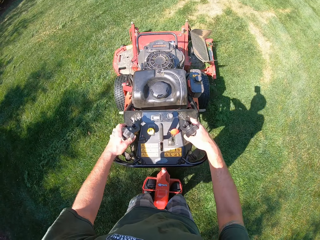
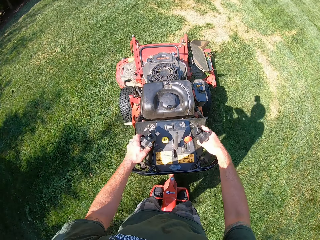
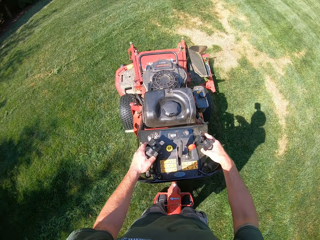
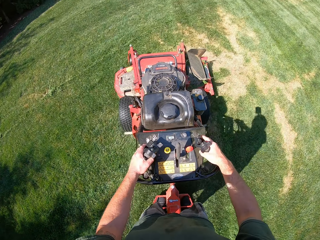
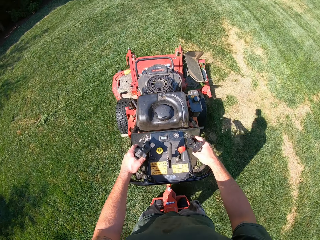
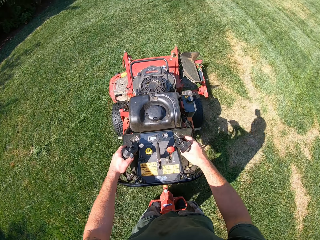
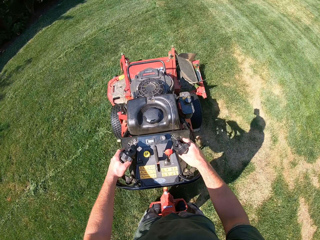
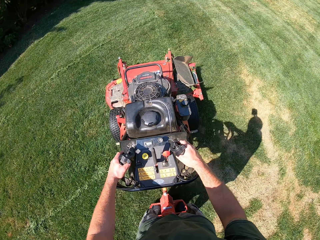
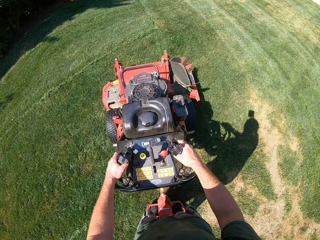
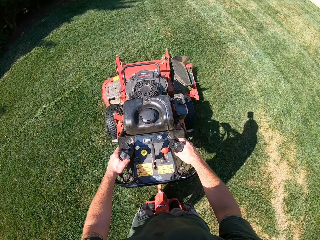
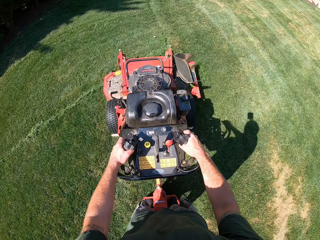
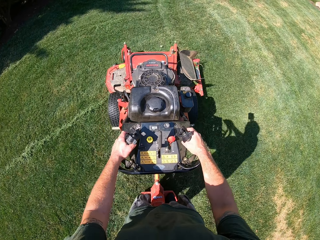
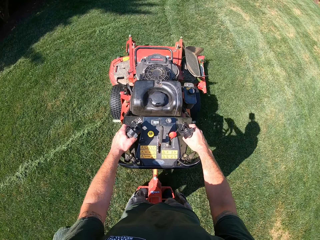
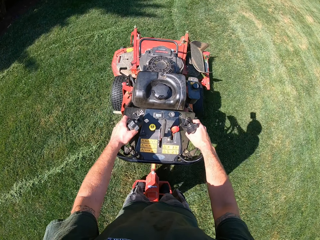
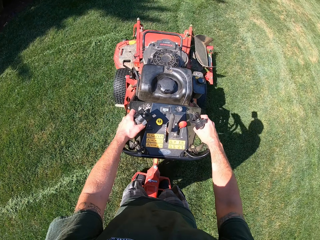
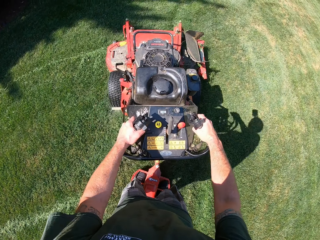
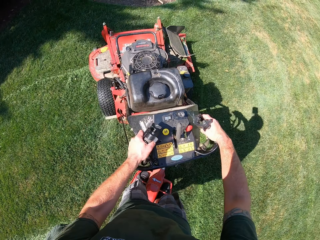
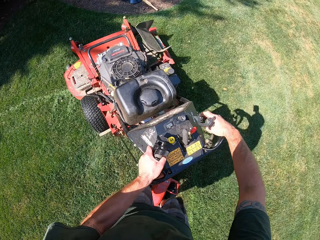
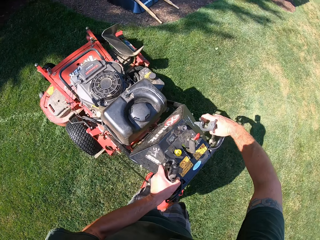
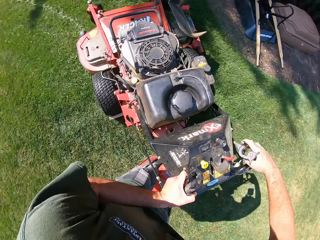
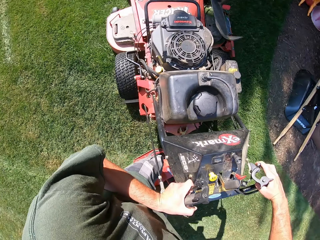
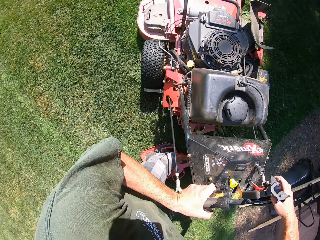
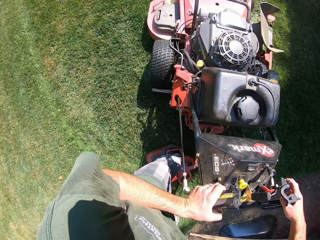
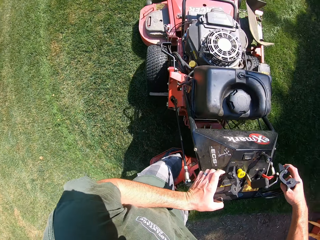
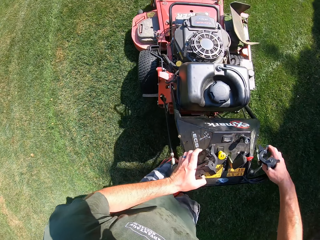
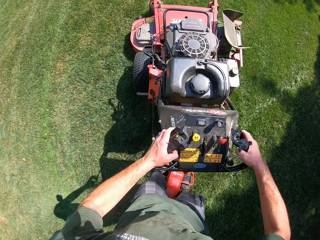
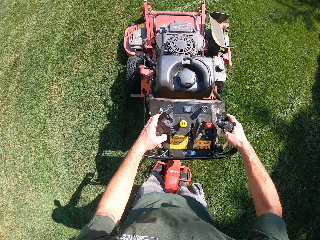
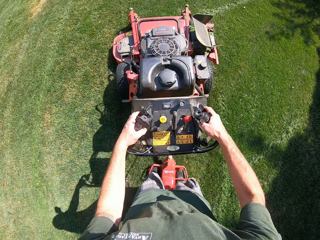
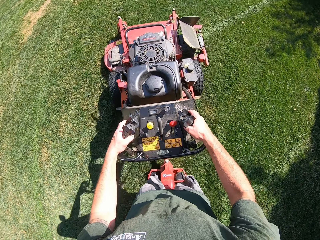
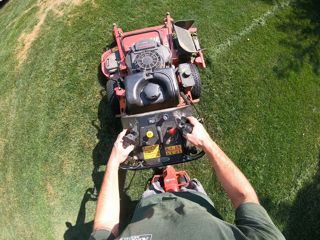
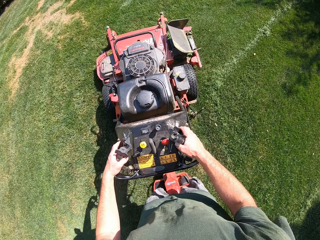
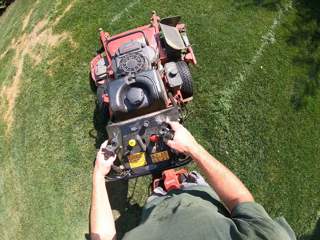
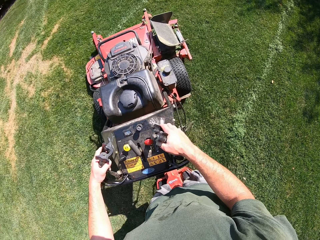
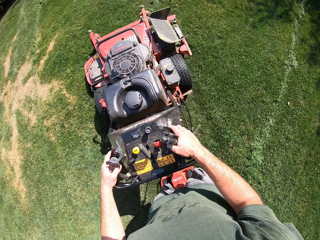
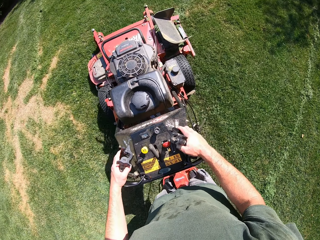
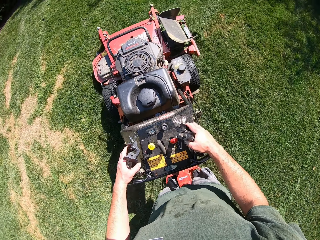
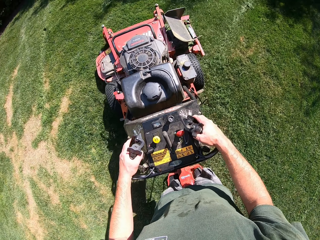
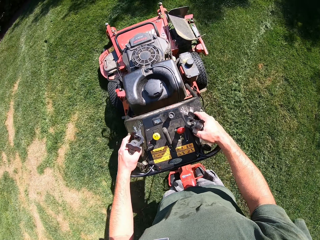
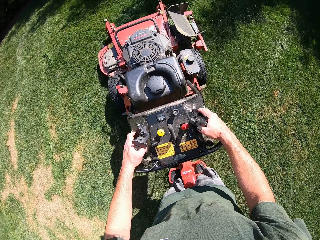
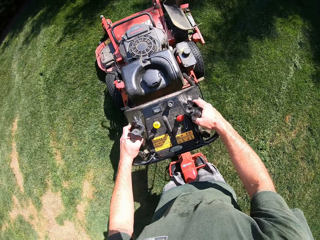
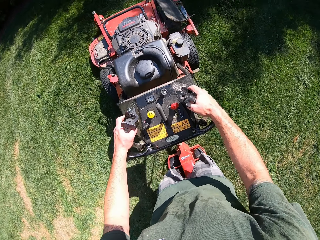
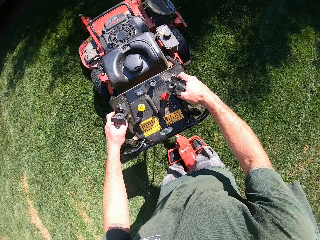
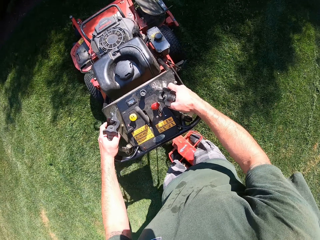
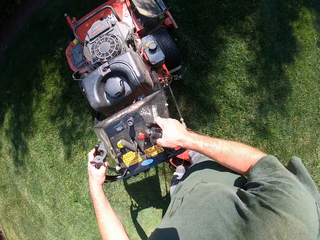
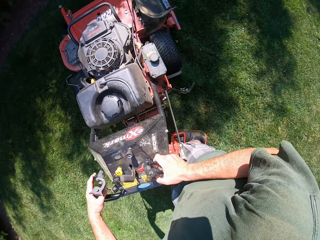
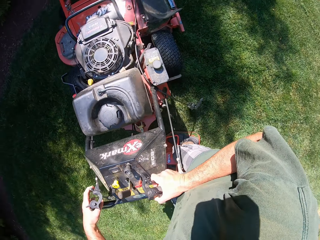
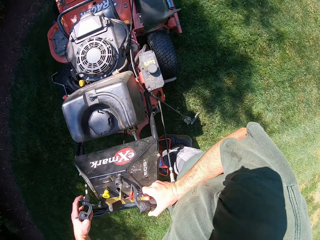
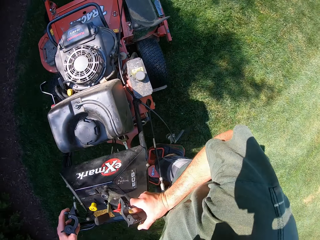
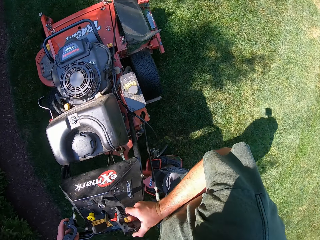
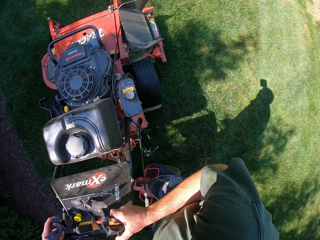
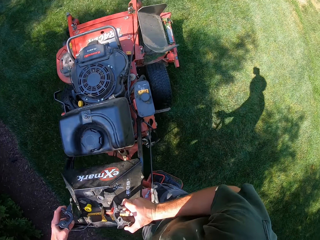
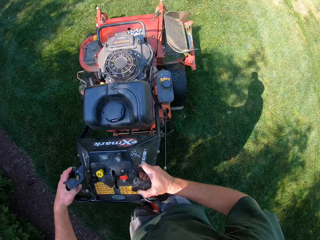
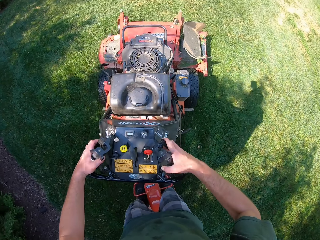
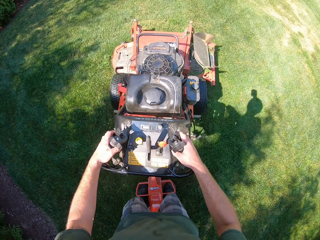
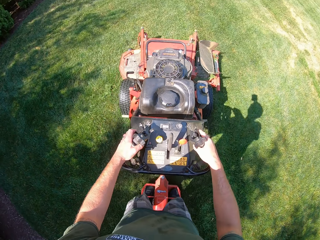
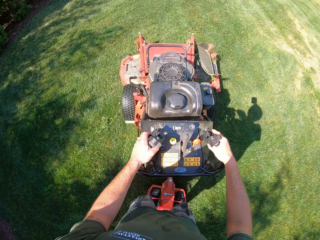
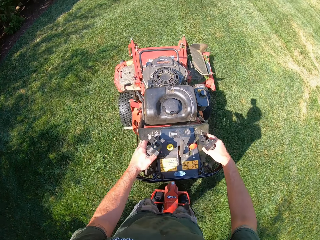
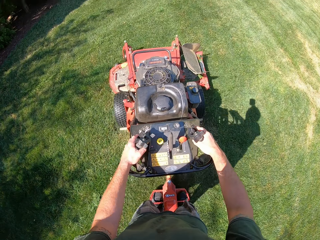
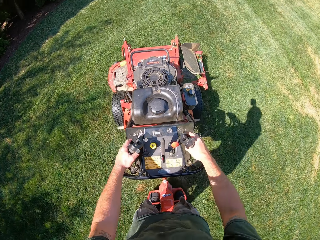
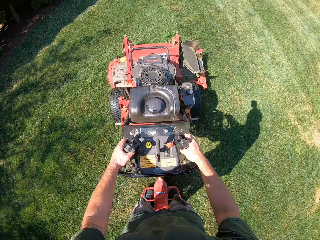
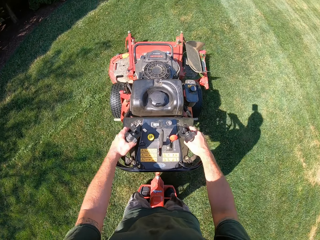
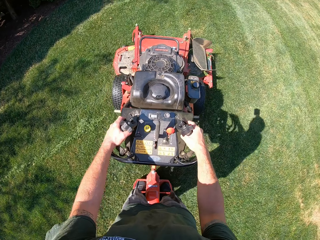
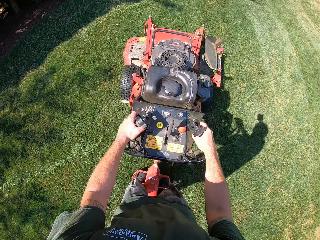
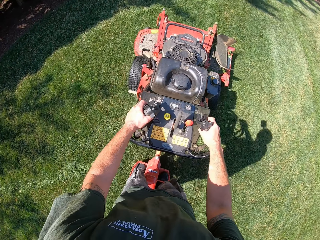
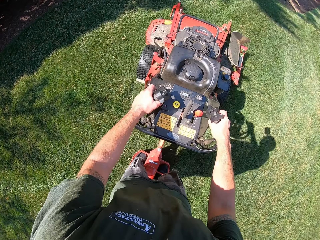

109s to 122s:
The camera wearer cuts grass with a lawnmower. They turn the lawnmower. They cut the grass with the lawnmower. They turn the lawnmower. They cut the grass with the lawnmower.

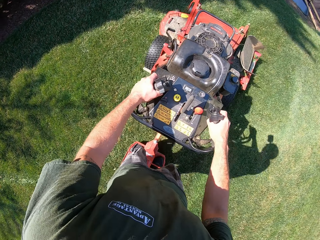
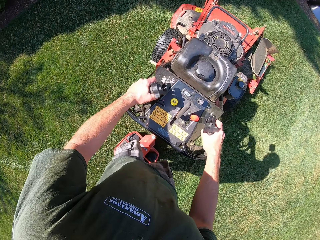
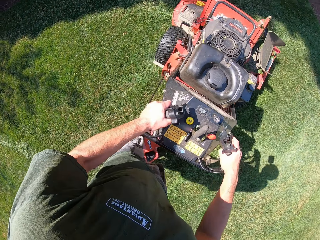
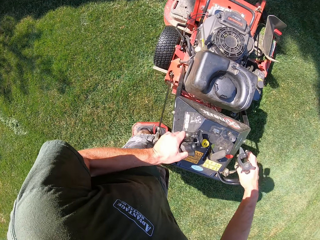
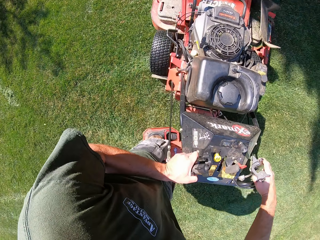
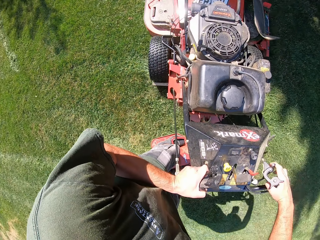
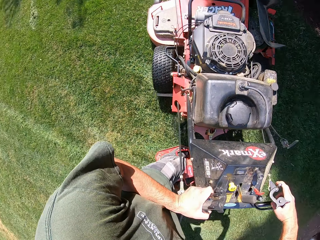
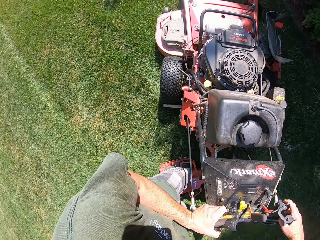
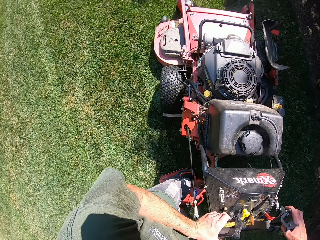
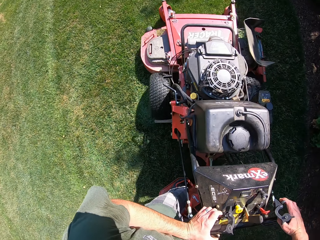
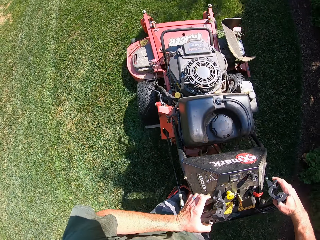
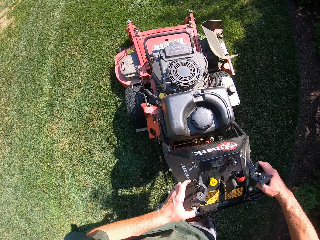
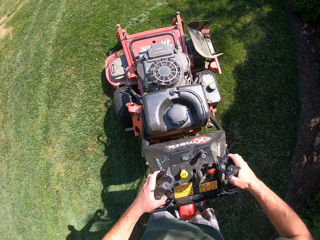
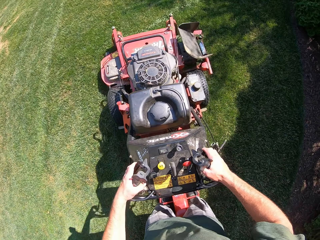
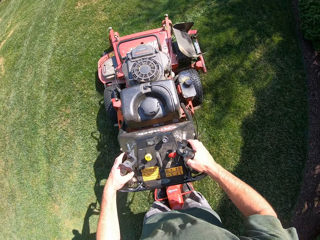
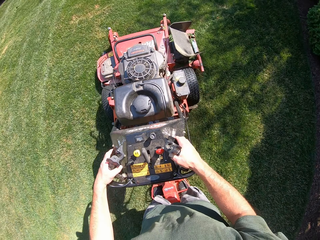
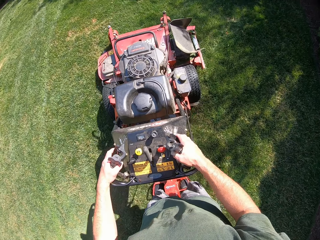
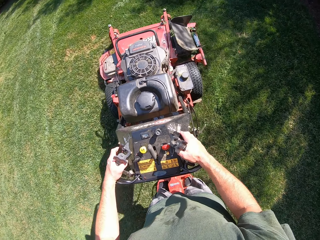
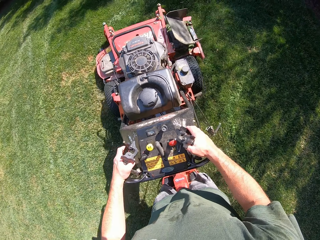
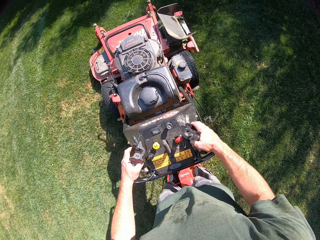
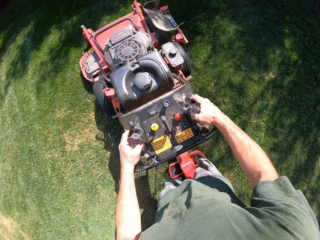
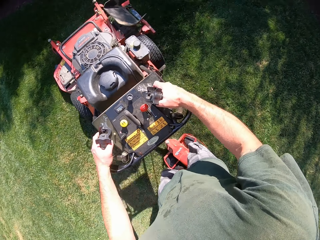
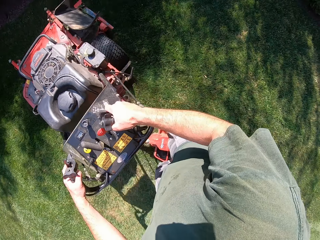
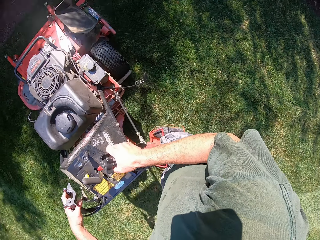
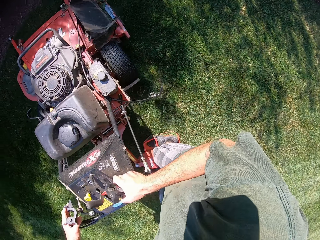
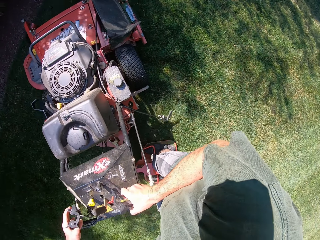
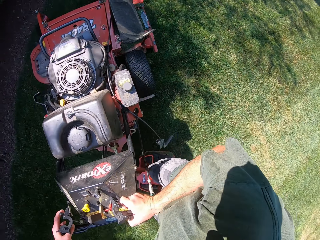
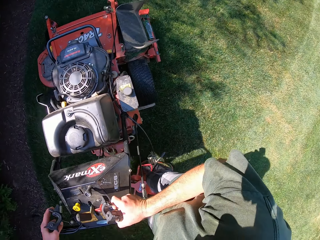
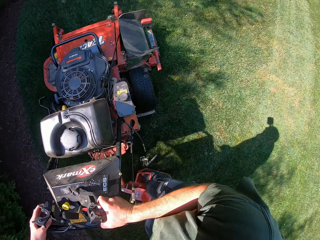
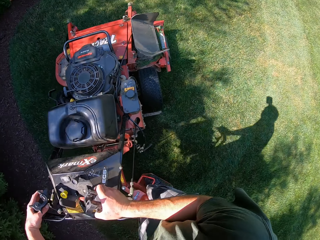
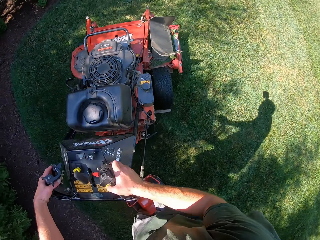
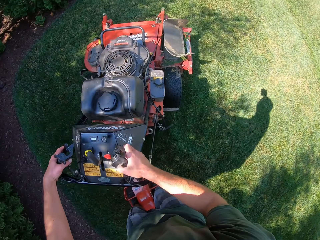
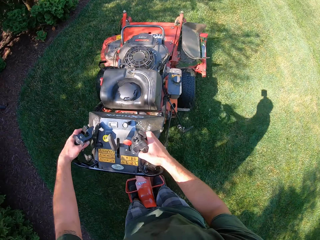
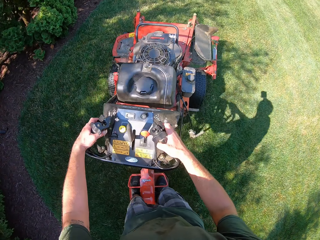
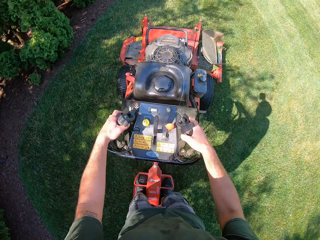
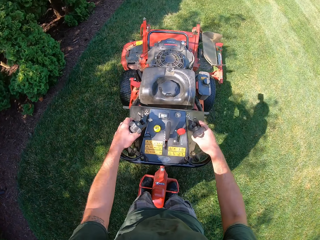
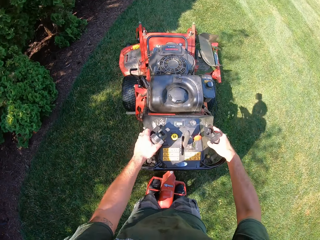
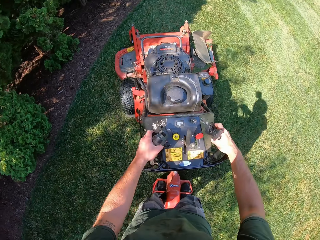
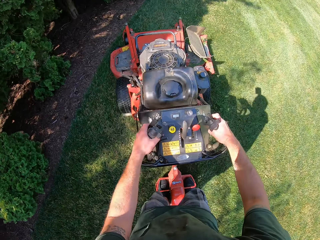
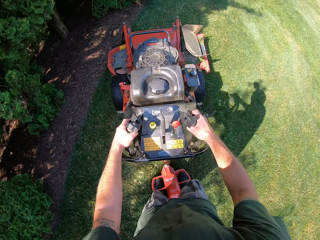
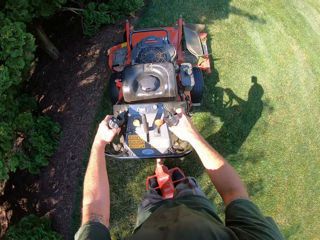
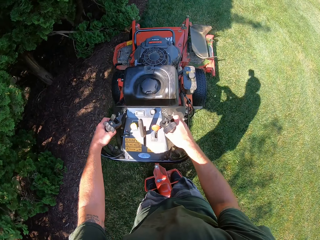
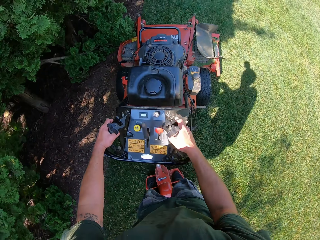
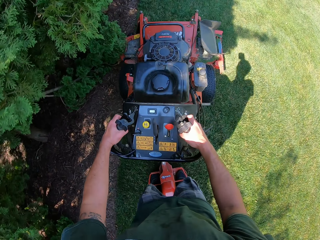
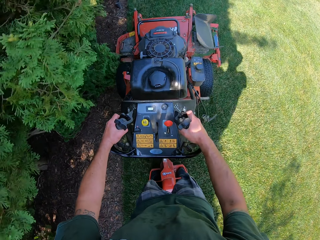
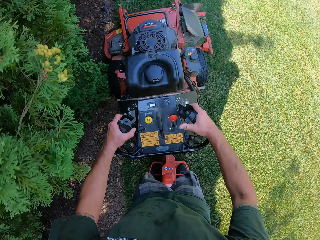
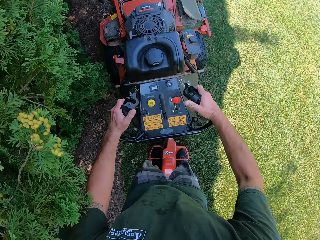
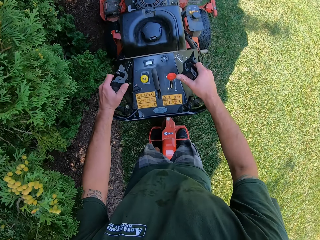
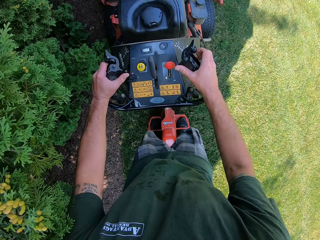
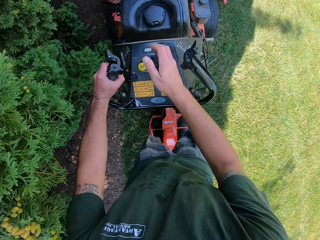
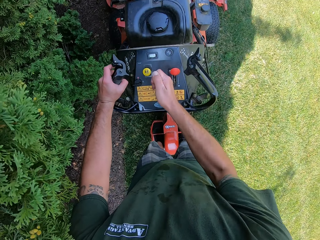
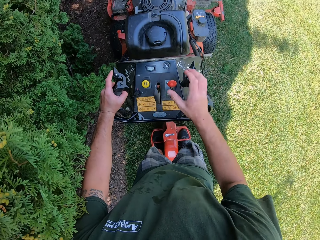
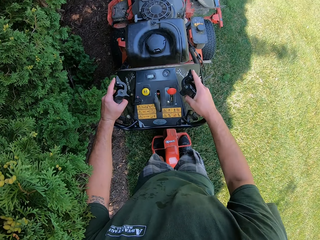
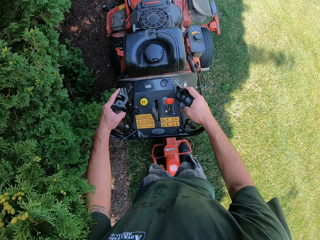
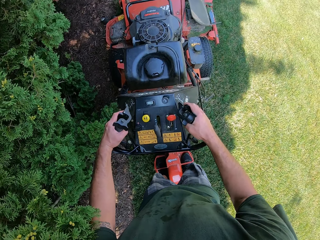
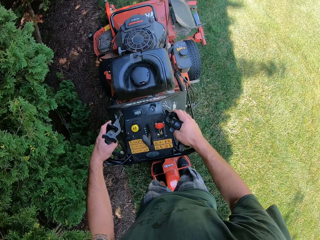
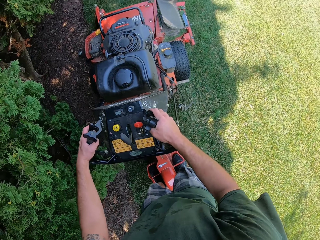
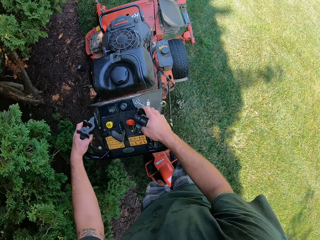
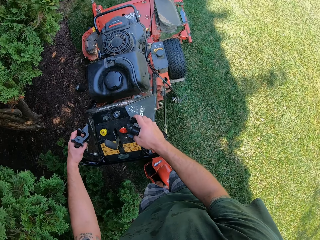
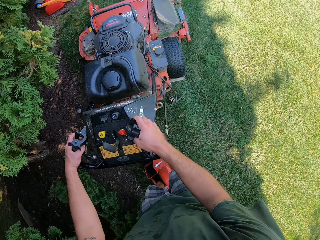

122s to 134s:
The camera wearer turns the lawnmower. He cuts grass with the lawnmower. He turns the lawnmower. He cuts the grass with the lawnmower. He operates the lawn mower with his right hand. He moves the lawnmower gear lever. He continues to move the lawn mower across the surface of the grass with both hands. He touches the lawn mower clutch lever. He cuts the grass with the lawnmower.
